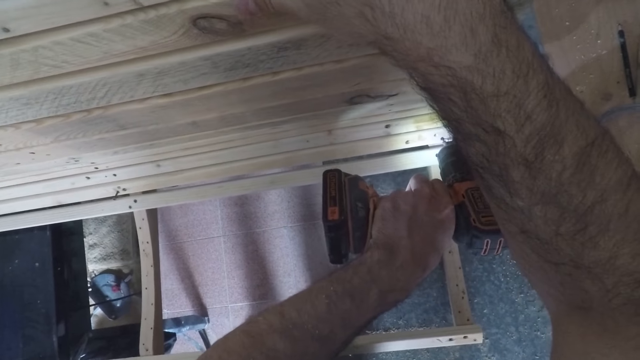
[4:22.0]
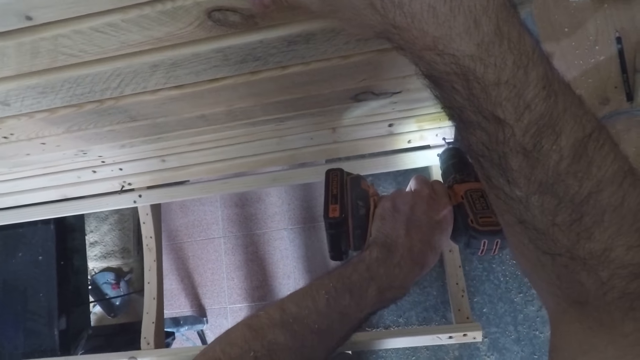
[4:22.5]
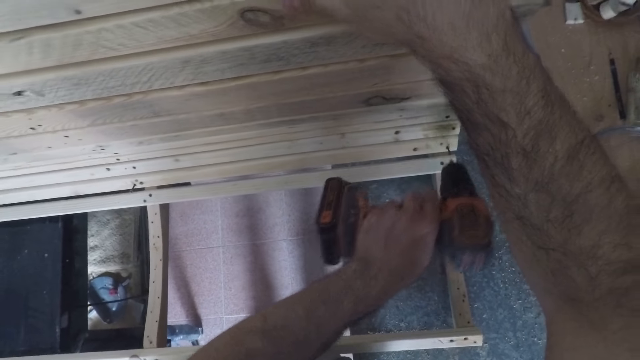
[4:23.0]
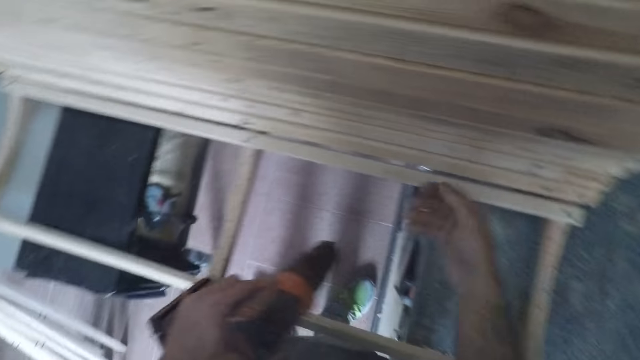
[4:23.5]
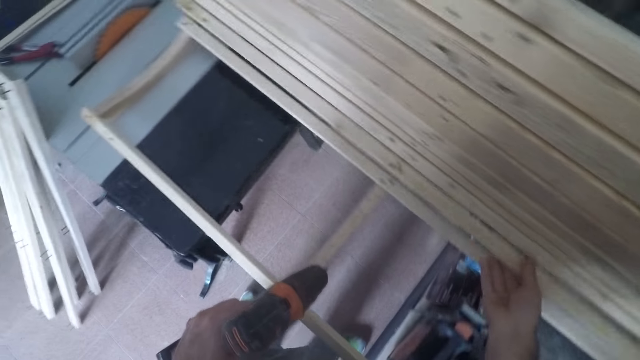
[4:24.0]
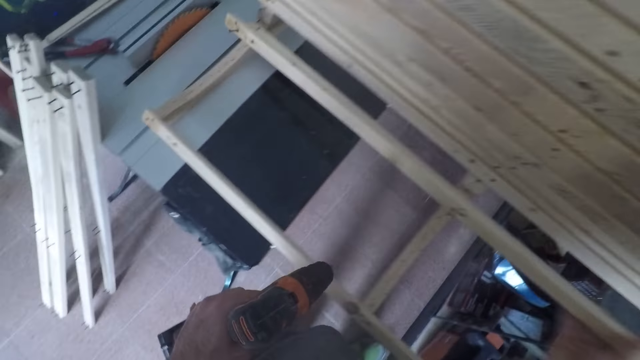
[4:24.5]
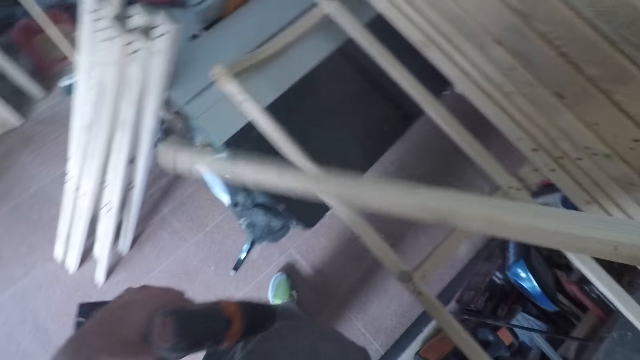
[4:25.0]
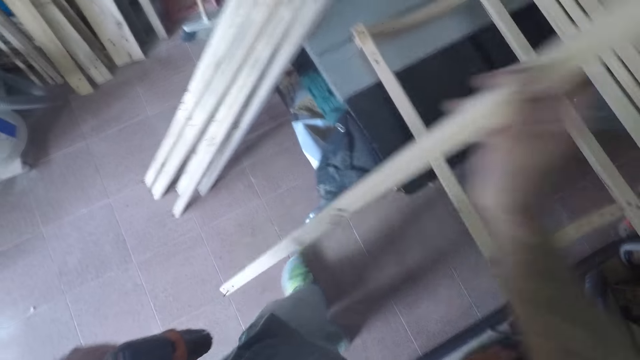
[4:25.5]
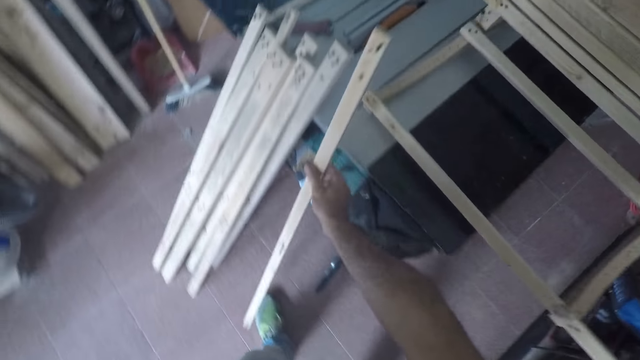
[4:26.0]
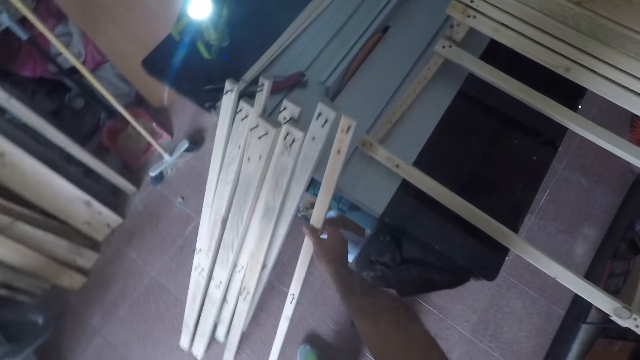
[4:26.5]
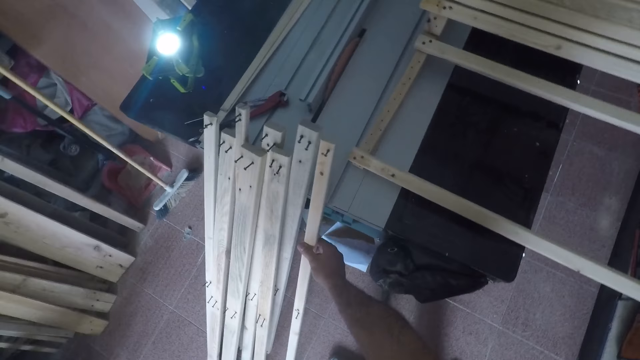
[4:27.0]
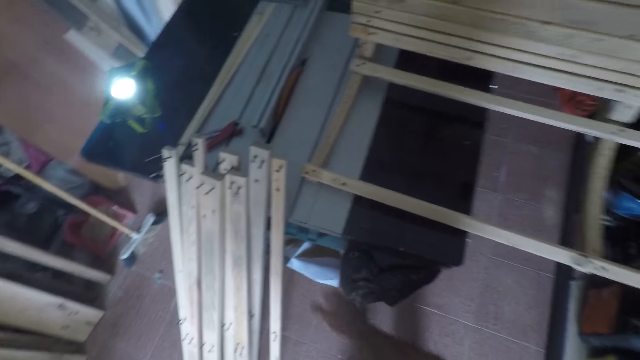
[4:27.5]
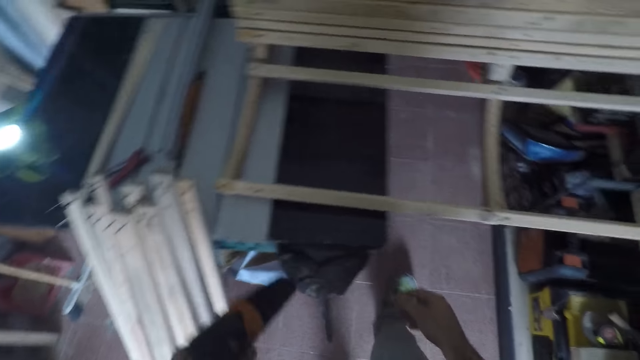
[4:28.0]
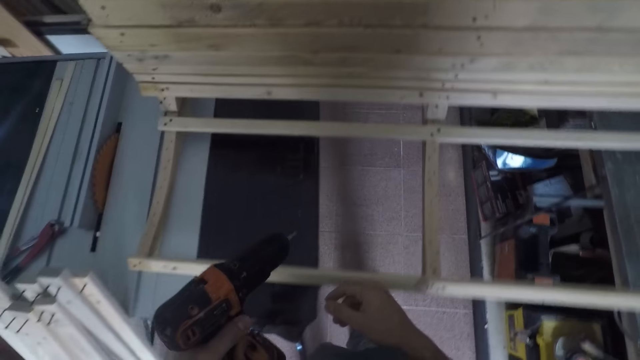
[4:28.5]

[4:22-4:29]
The camera wearer removes another unit from the framework. They grab a piece of wood from the structure. They place the wooden unit by the workbench among other pieces.

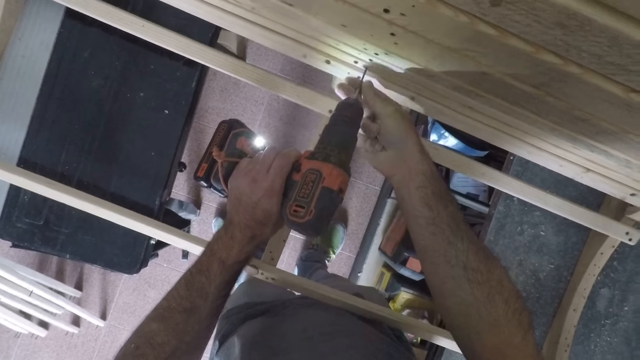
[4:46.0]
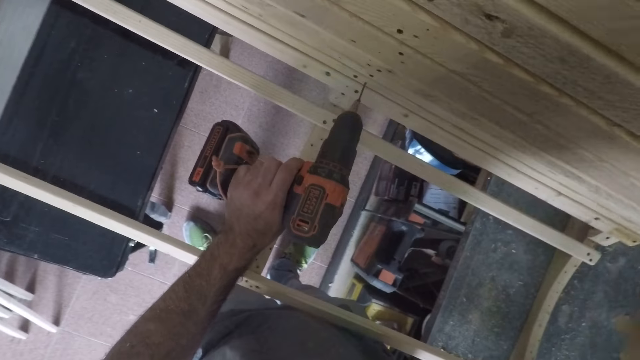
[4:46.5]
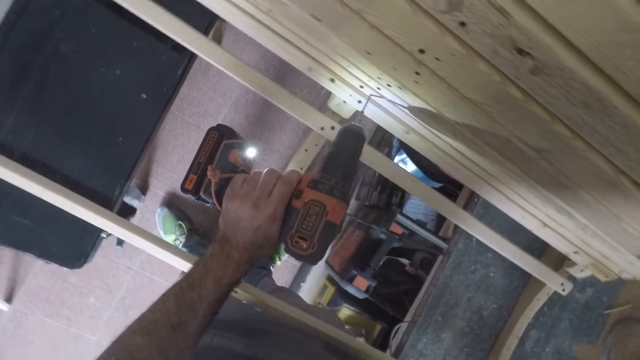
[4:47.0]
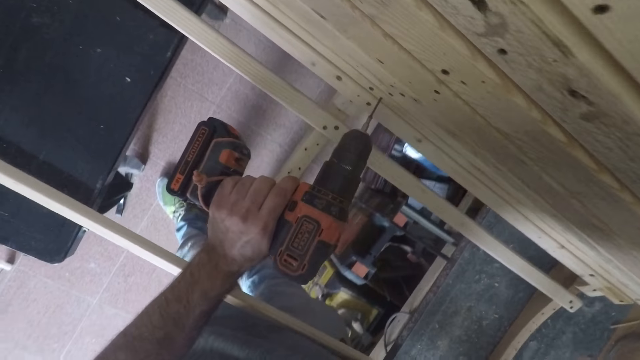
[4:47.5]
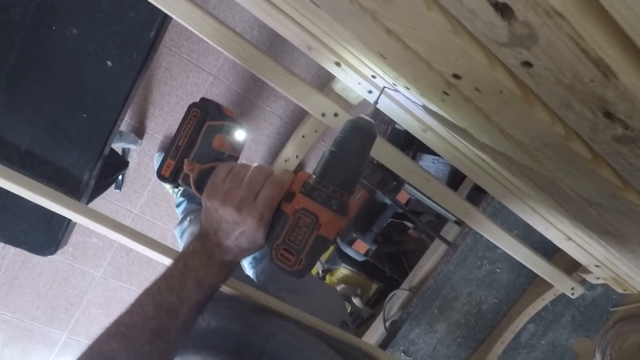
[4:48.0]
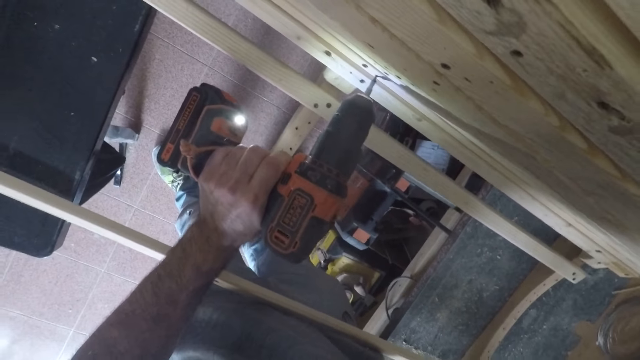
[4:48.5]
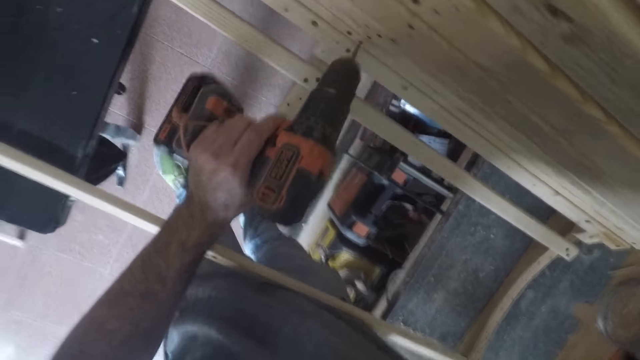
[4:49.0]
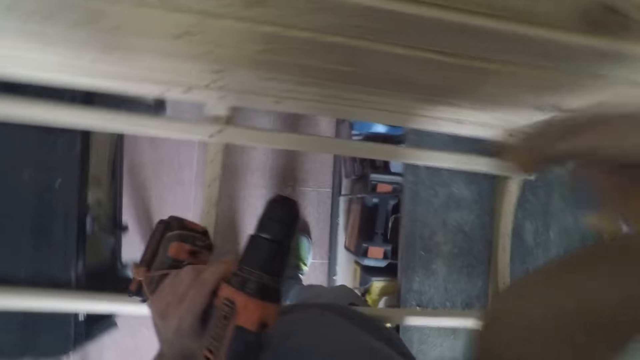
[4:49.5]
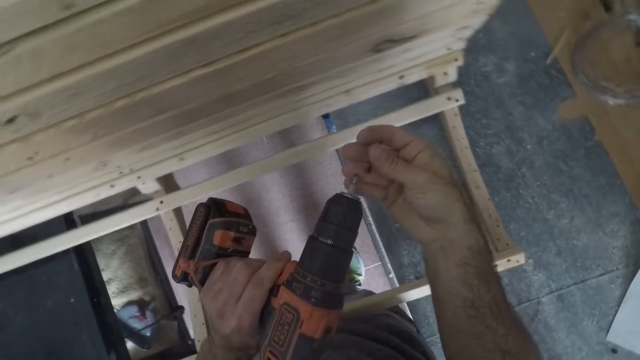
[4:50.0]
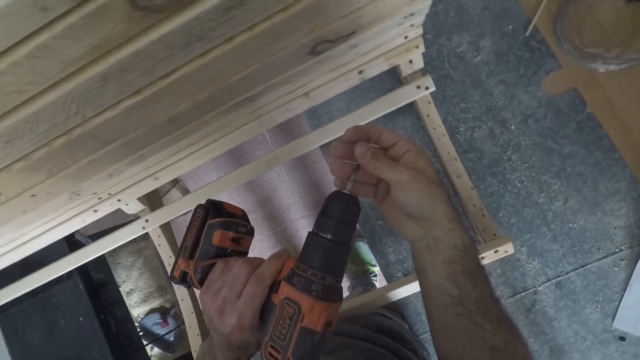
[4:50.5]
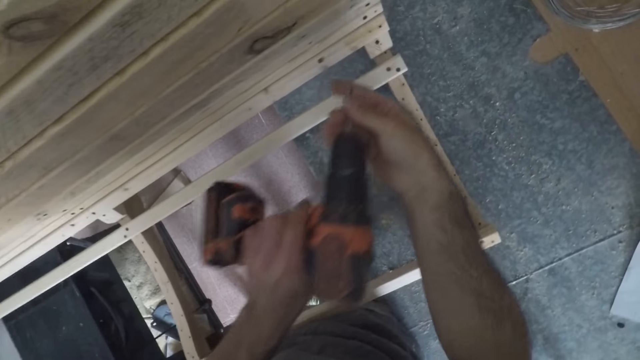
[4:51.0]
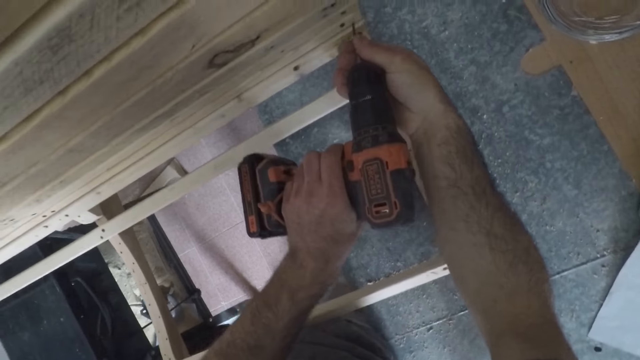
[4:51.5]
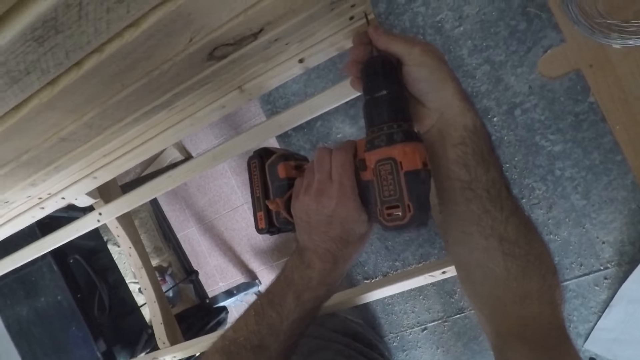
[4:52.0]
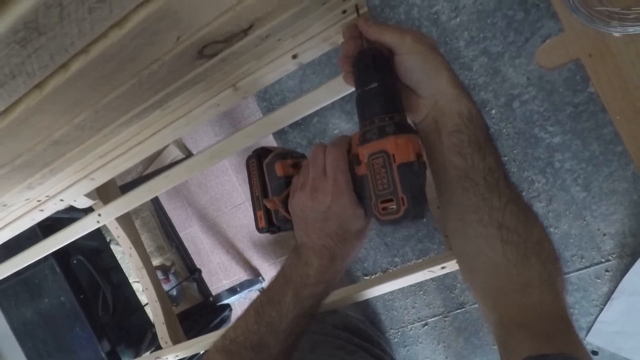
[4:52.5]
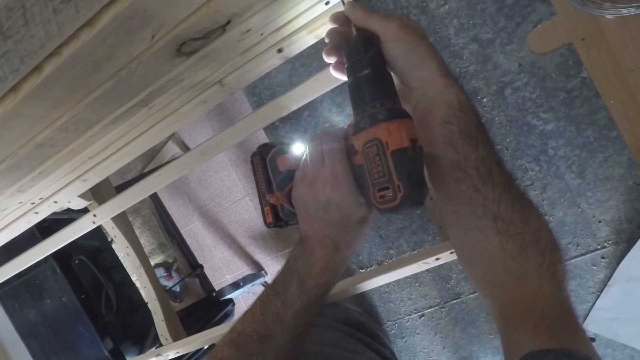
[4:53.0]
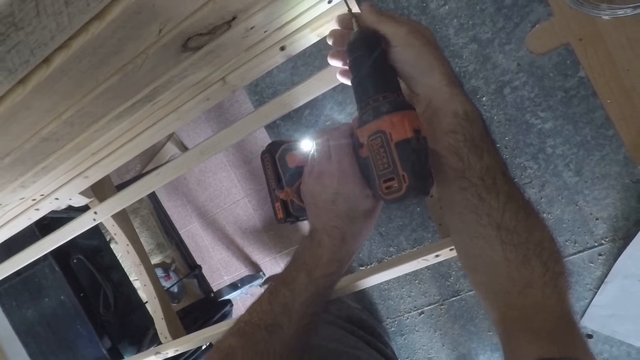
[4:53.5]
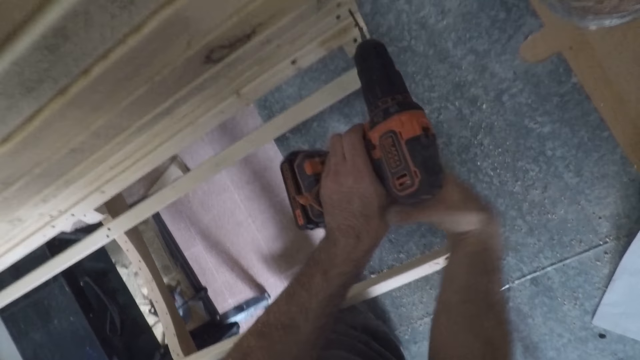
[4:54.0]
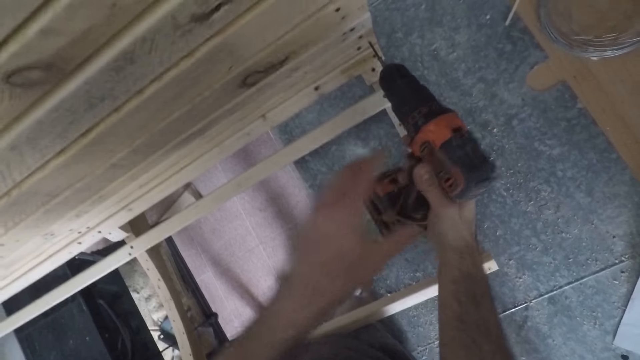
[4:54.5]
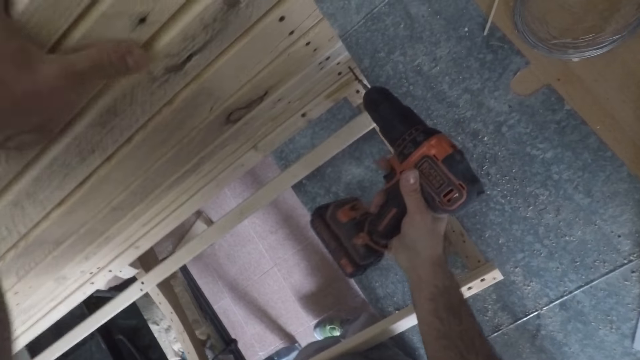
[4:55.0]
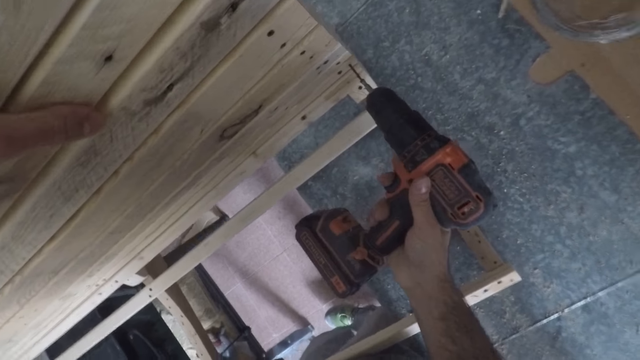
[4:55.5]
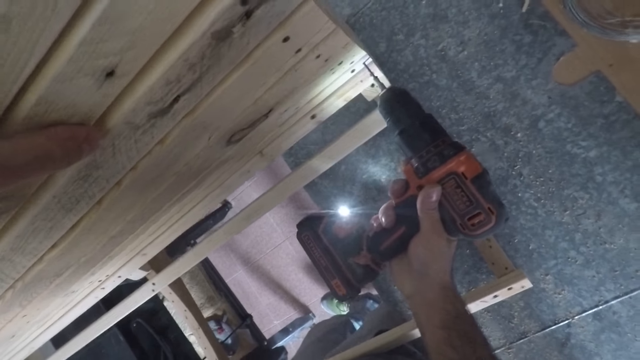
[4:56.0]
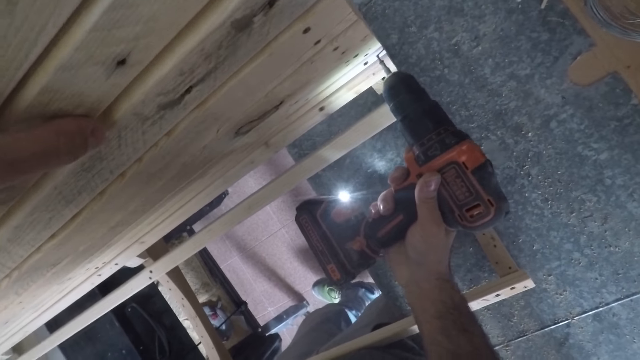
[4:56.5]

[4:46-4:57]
The camera wearer screws the nail into the unit. He raises his hand. He removes the drill from the wood. He fixes the nail on the drill bit. He places the drill on the wood. He screws the nail into the unit. He places his hand on the handle grip. He raises his hand. He touches the woods. He drills the nail into the wood.

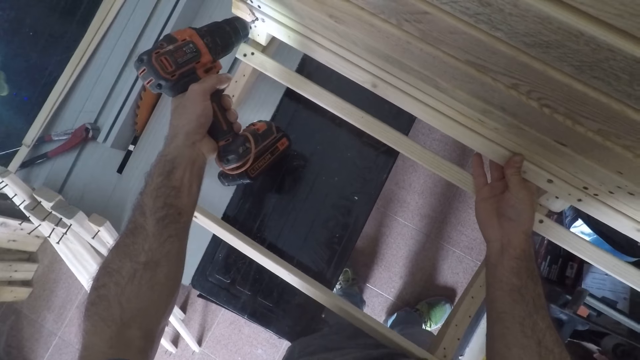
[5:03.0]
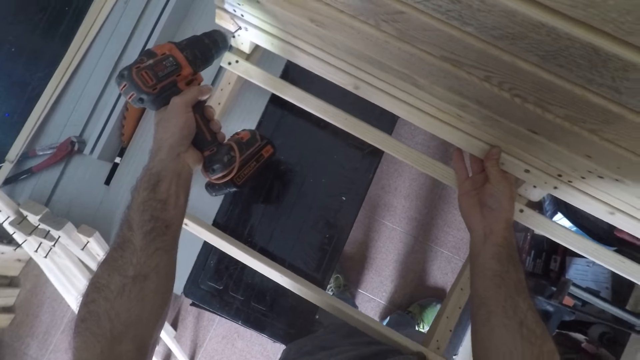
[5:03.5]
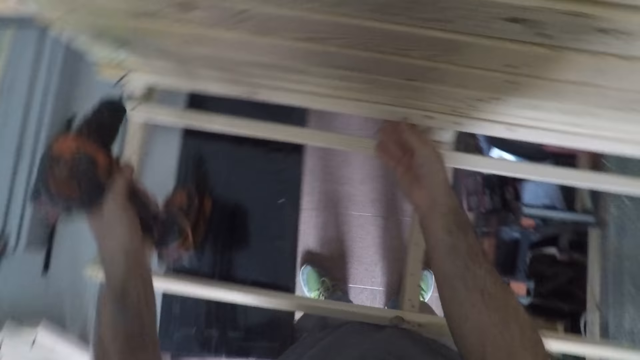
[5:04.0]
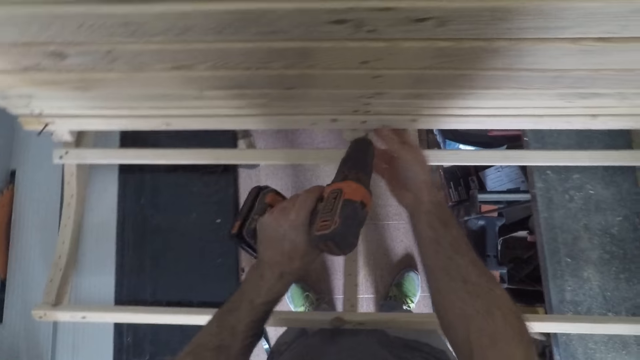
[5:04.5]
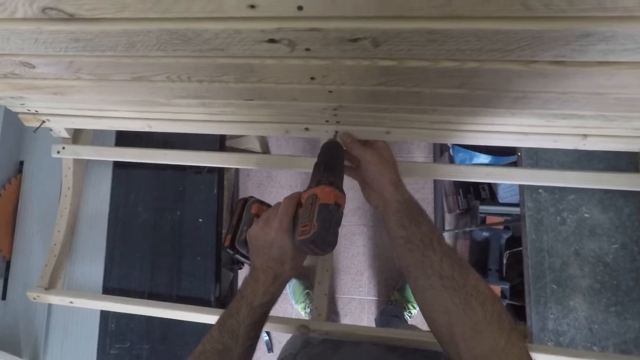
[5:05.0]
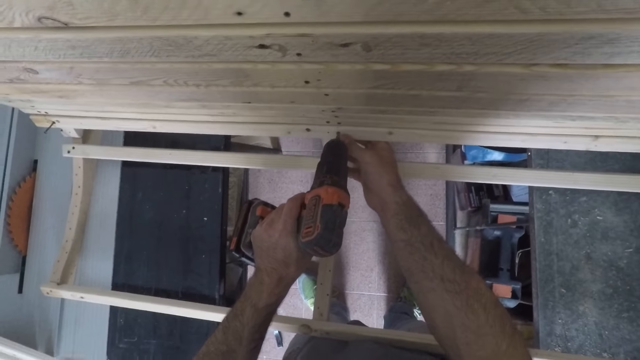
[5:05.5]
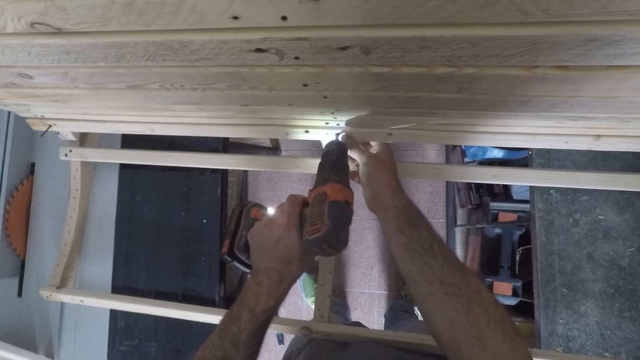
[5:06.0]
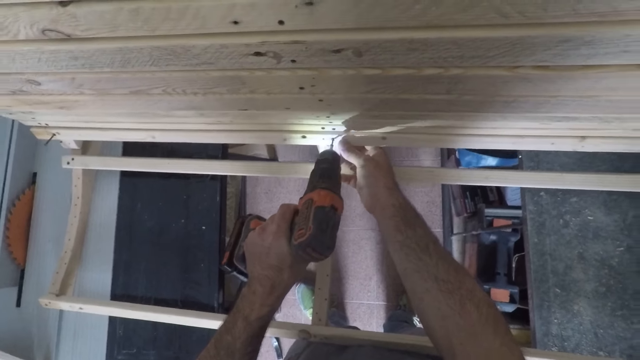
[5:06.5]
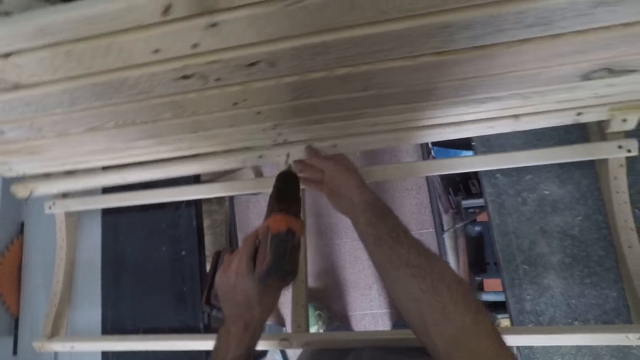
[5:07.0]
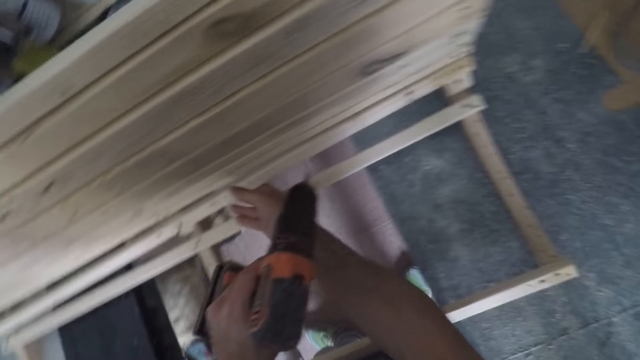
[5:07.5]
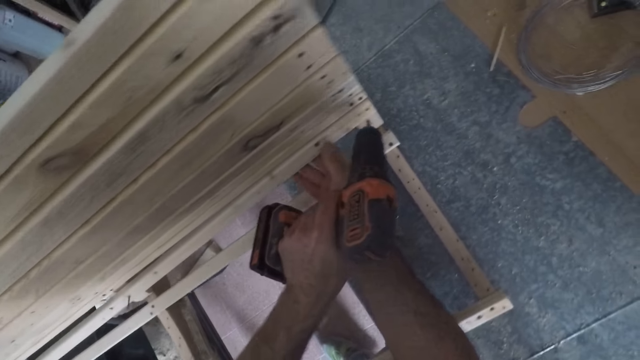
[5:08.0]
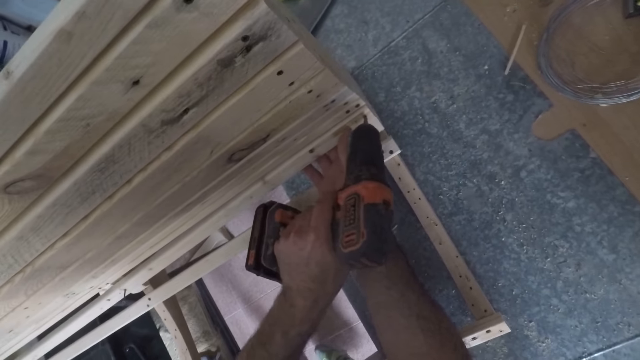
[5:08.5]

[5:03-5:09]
The camera wearer detaches nails from another wooden unit in the framework. He removes the drill from the wood, lets go of the wood, and places the drill on the wood. He unscrews into the wood. He removes the drill from the wood. He moves his hand towards the edge of the wood. He places the drill on the wood.
